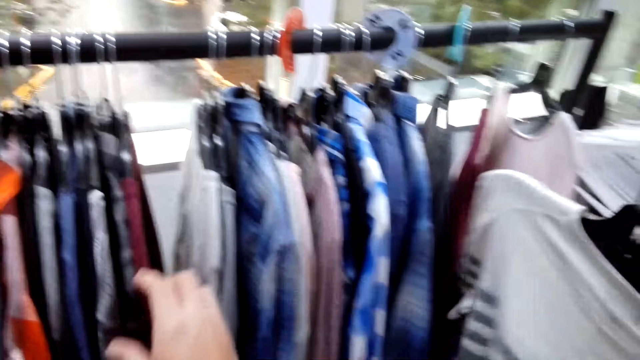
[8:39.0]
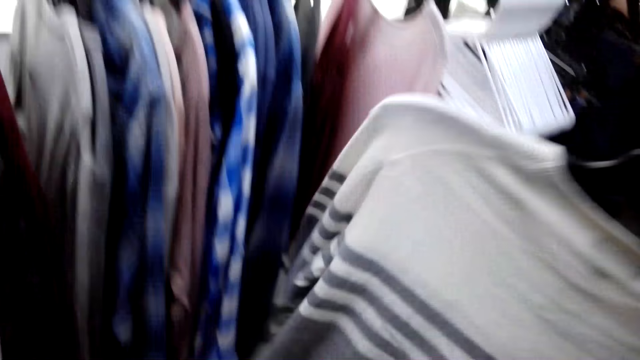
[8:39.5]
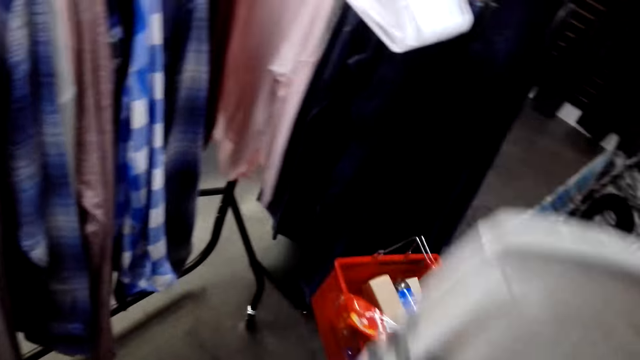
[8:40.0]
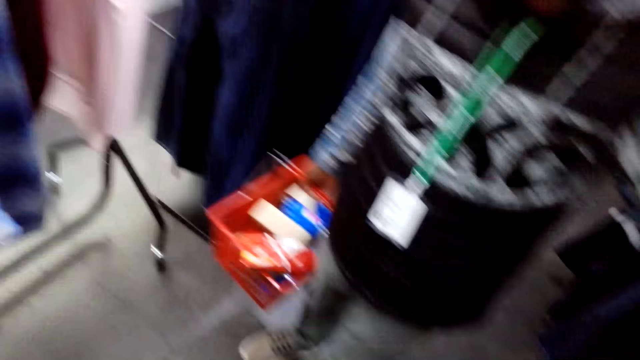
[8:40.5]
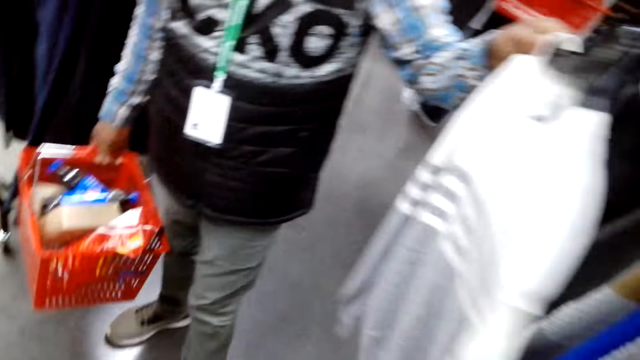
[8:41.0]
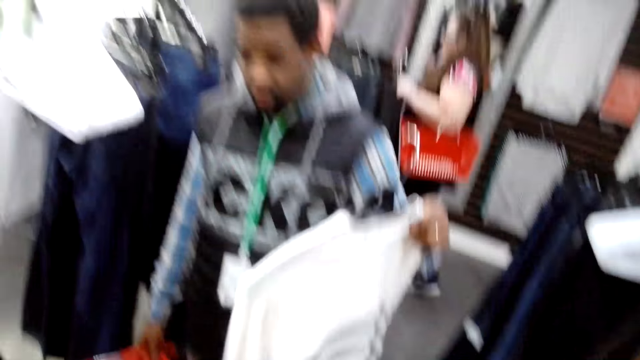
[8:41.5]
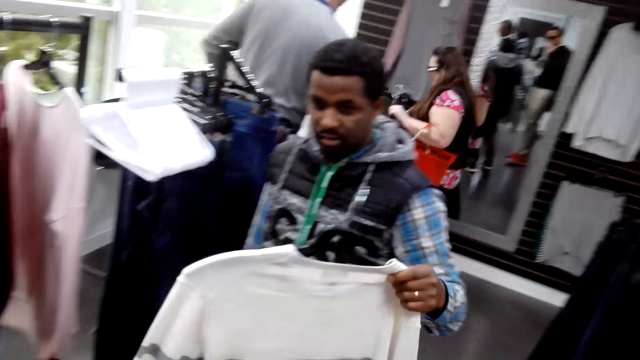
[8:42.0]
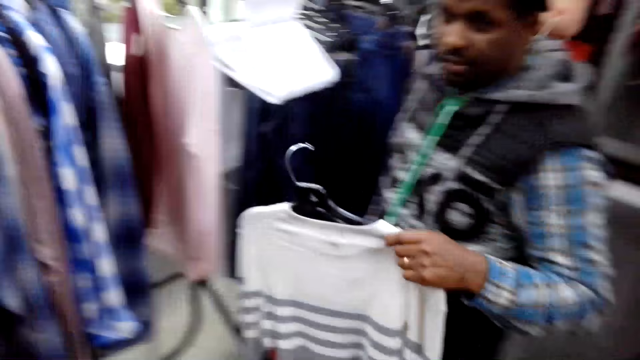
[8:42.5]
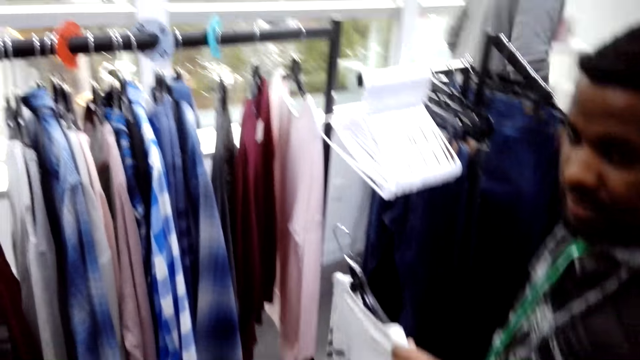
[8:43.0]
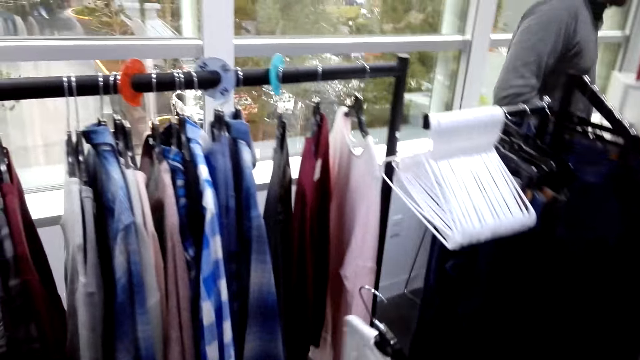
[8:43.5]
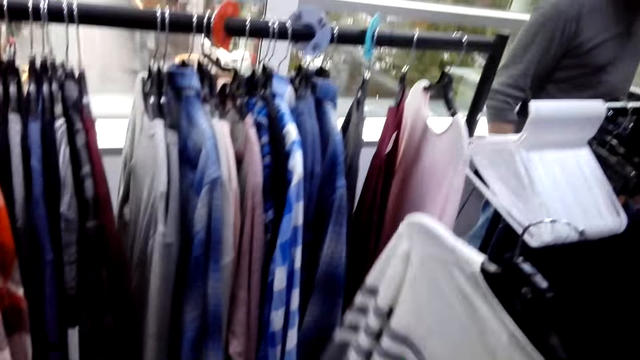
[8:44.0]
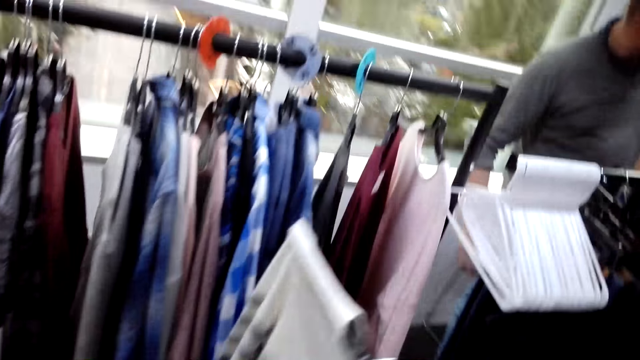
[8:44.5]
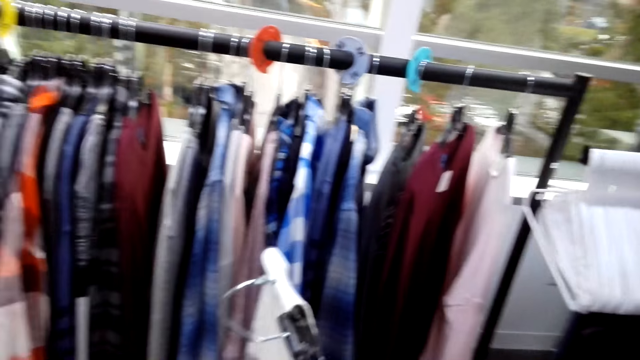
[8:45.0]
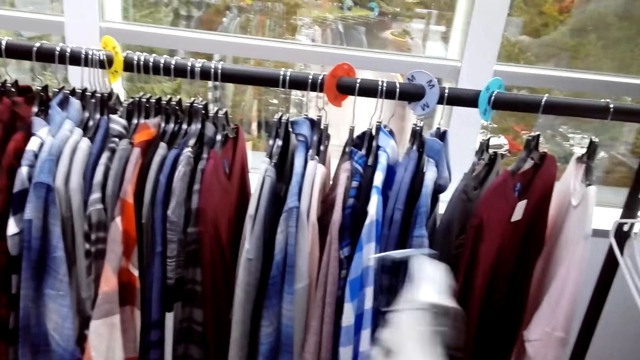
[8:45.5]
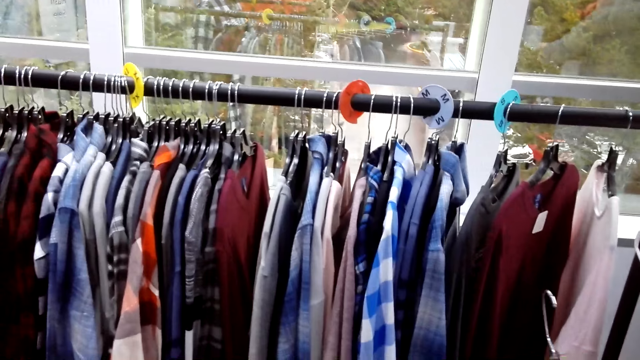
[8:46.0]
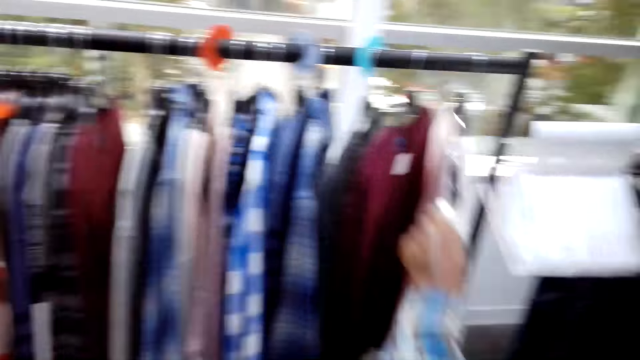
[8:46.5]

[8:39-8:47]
A man holds the shirt.

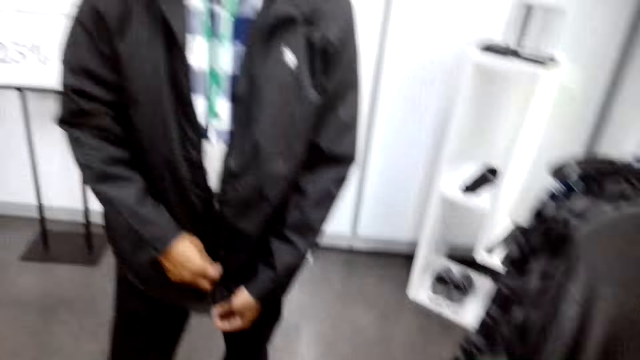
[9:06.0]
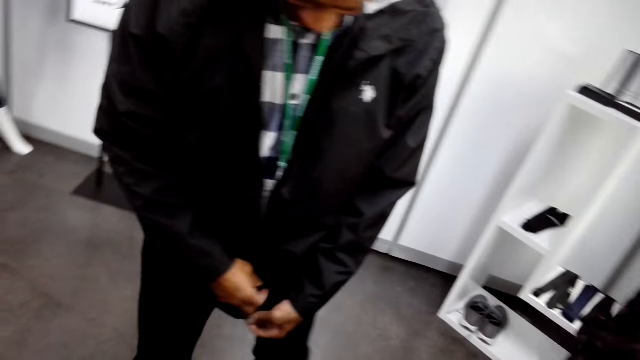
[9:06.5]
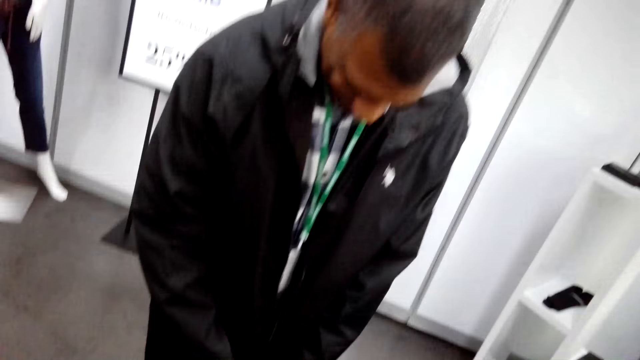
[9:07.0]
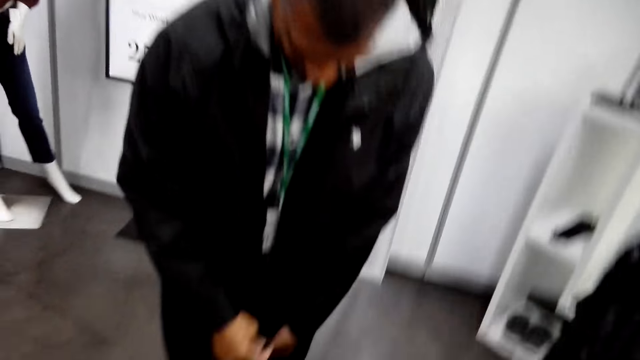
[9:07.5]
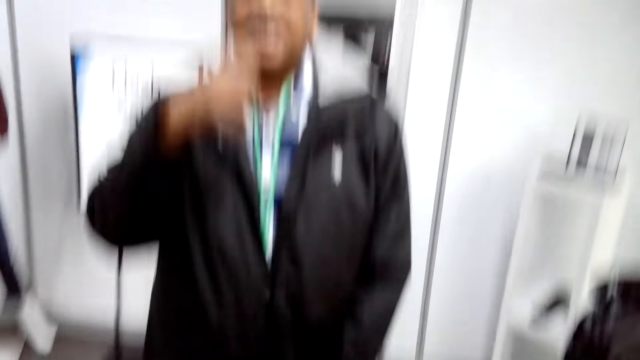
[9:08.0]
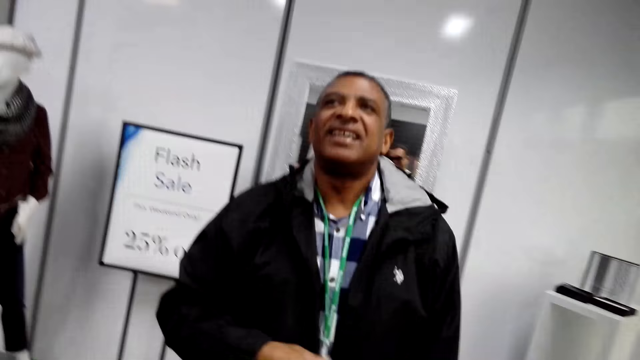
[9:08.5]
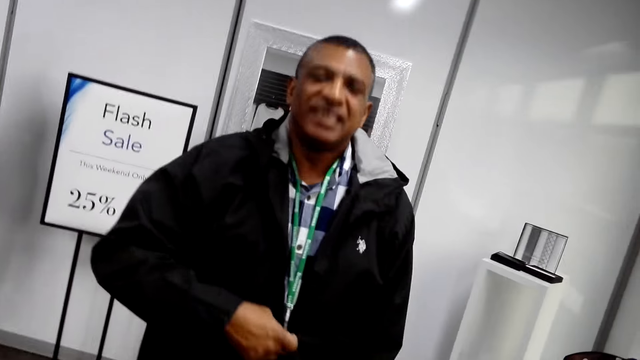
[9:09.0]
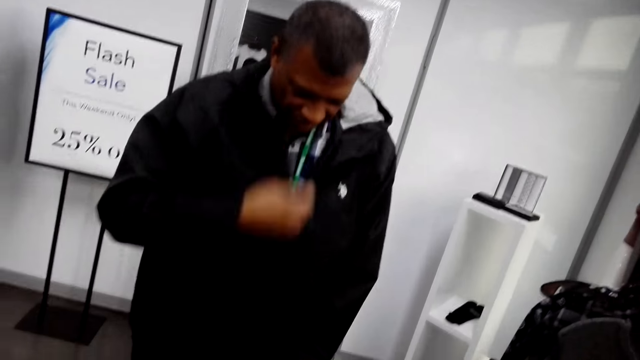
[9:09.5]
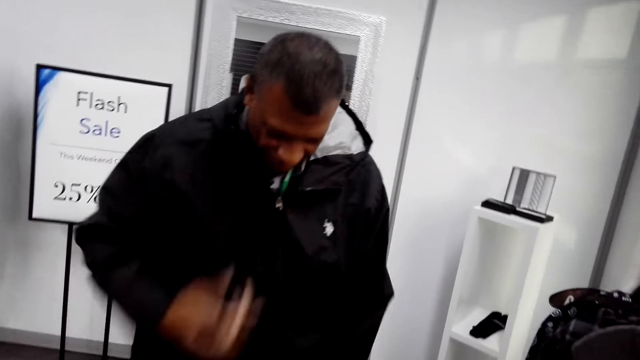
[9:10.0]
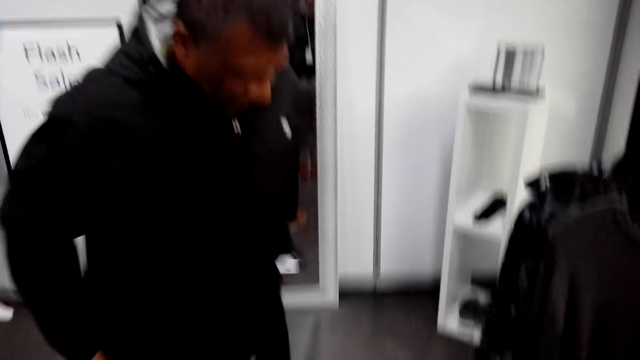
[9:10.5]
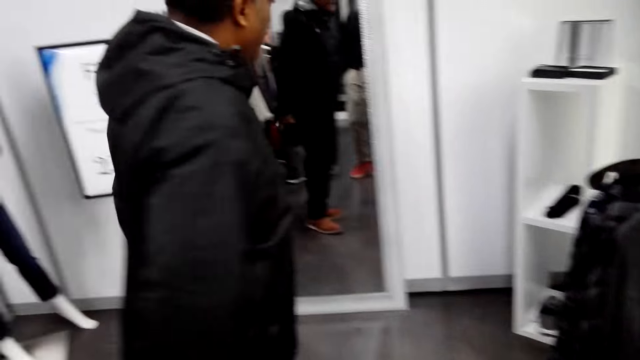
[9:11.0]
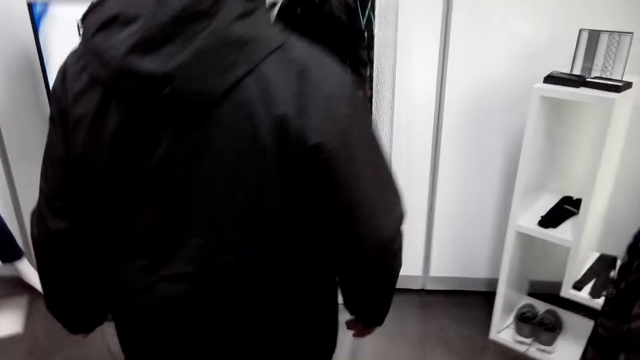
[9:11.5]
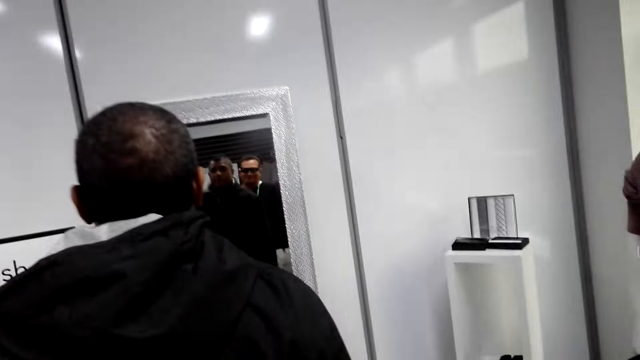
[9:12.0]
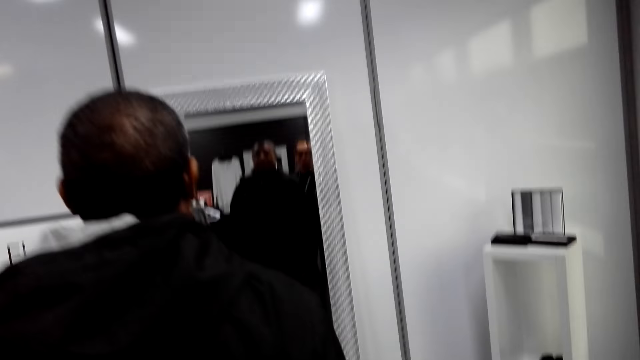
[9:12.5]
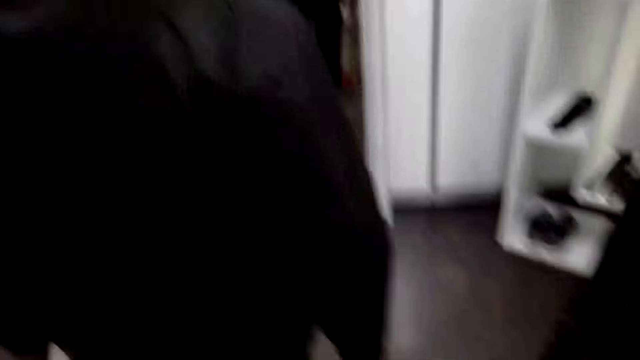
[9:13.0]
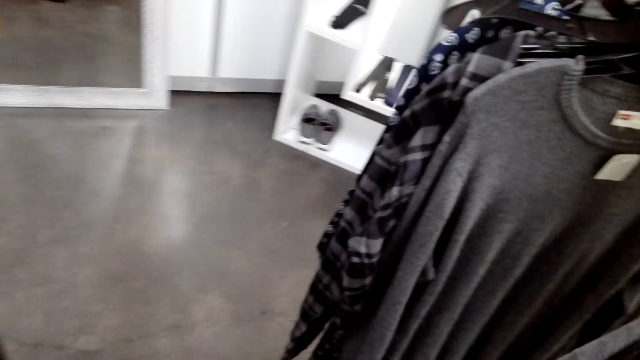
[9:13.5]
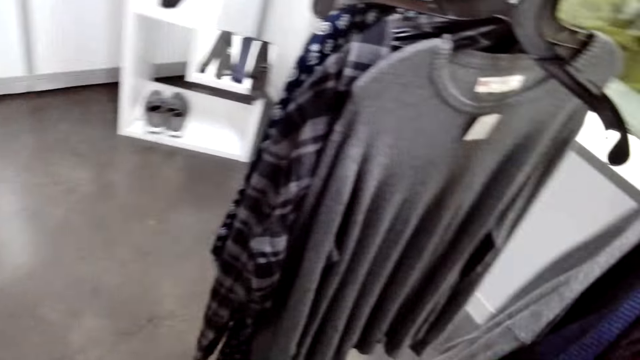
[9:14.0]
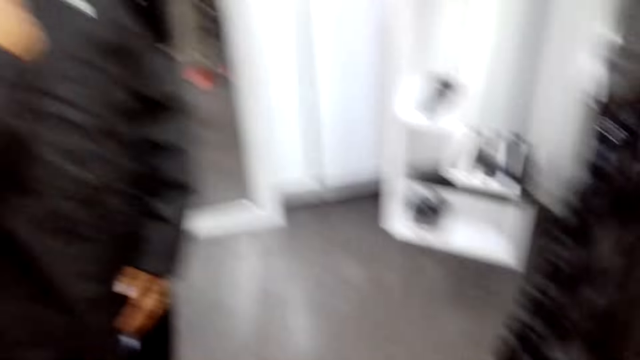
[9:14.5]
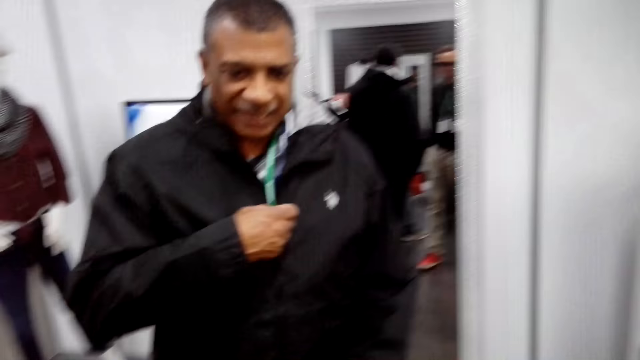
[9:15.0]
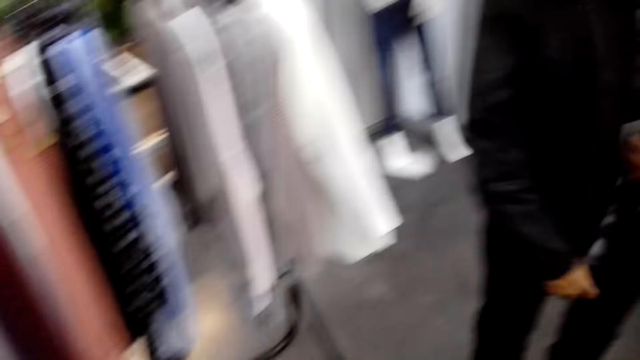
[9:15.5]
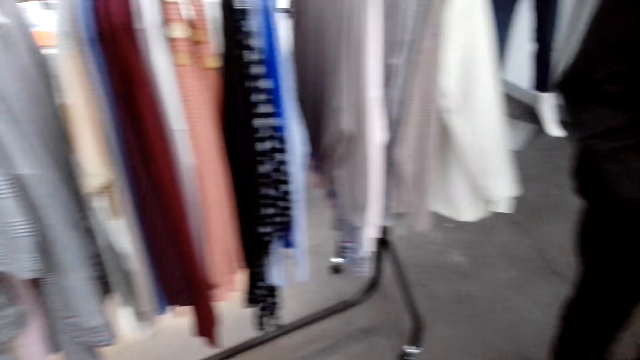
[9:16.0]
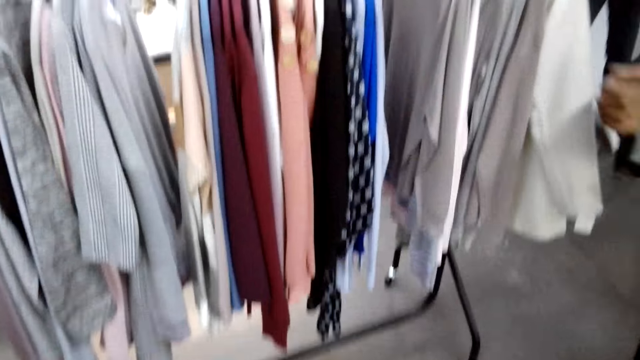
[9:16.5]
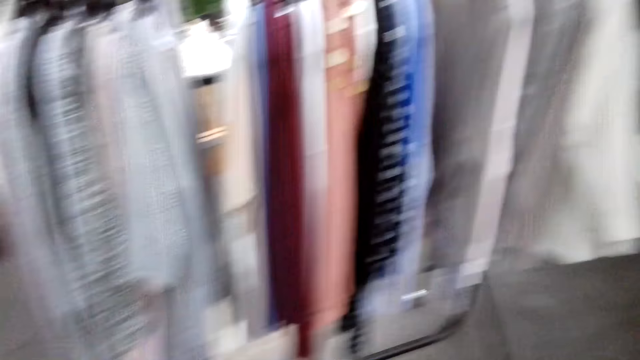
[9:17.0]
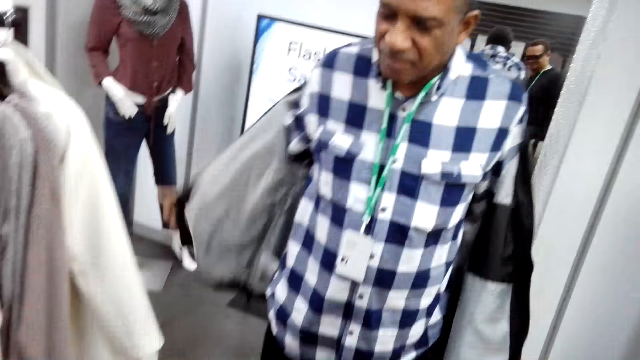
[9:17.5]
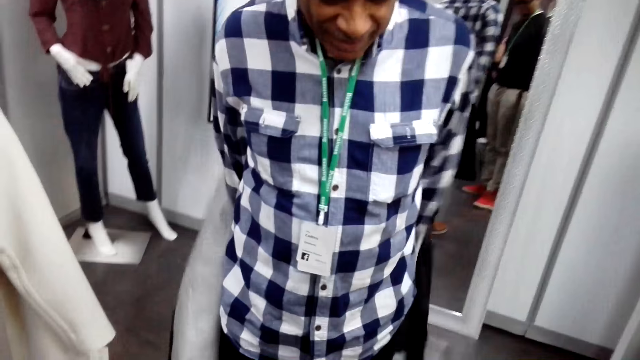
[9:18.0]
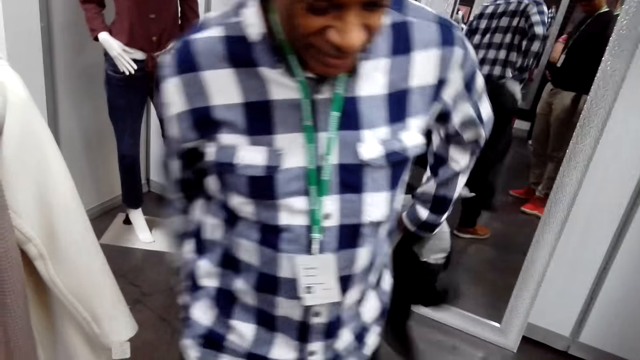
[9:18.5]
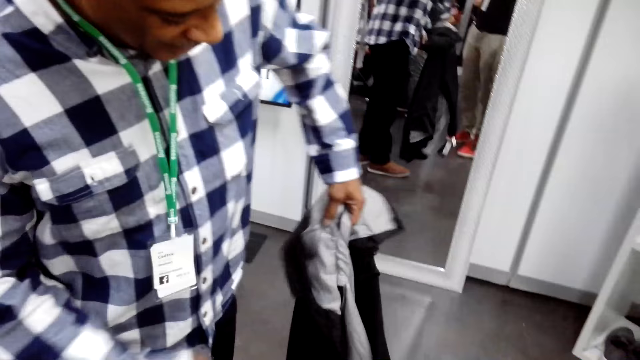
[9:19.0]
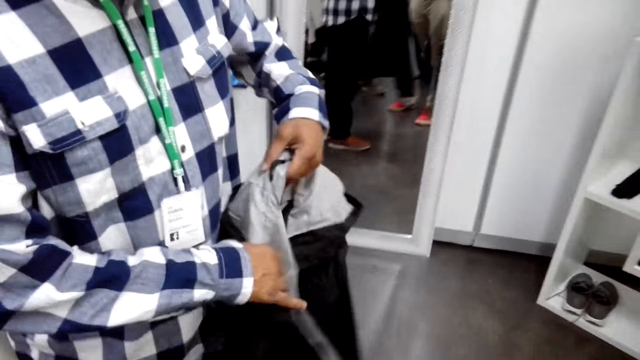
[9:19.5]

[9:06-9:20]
A man closes the zip. The man looks at the mirror. The man unzips his jacket and removes the jacket.
